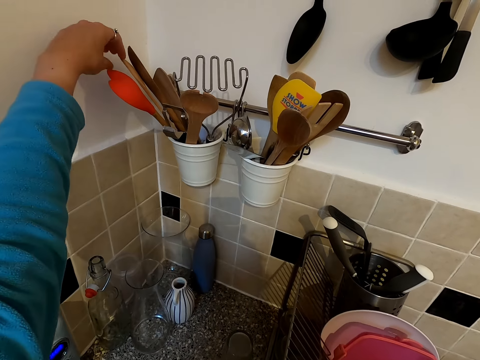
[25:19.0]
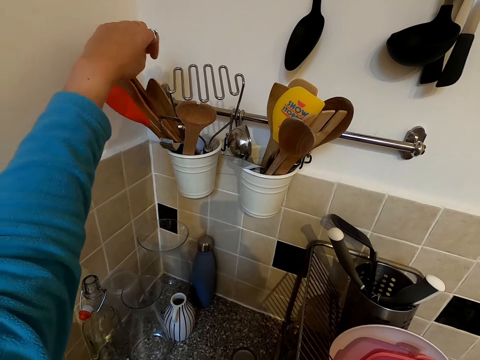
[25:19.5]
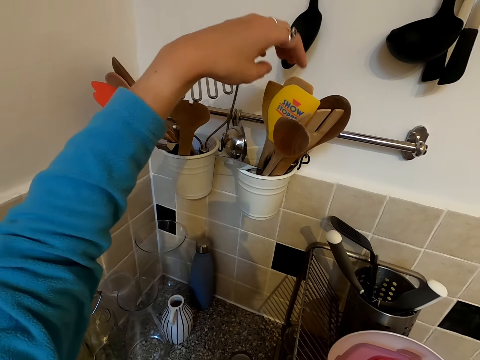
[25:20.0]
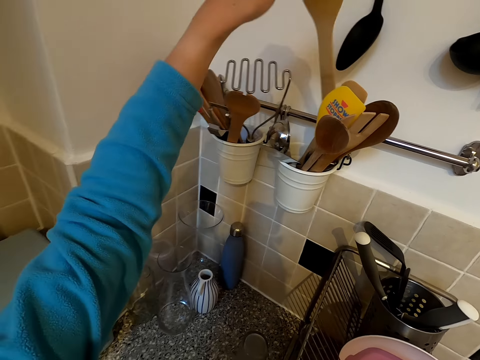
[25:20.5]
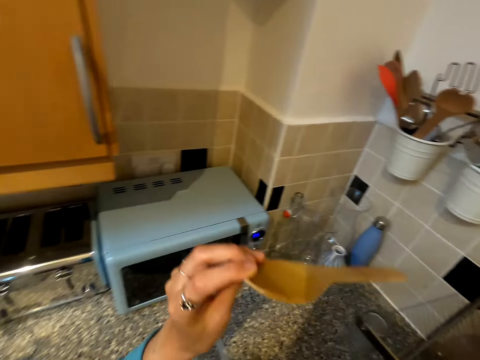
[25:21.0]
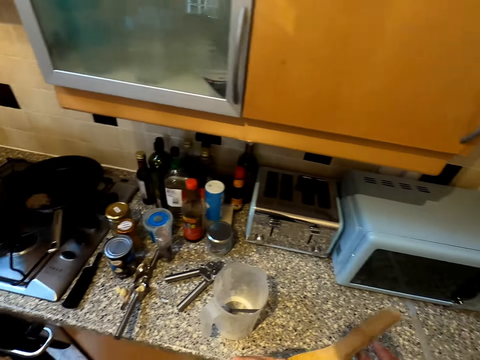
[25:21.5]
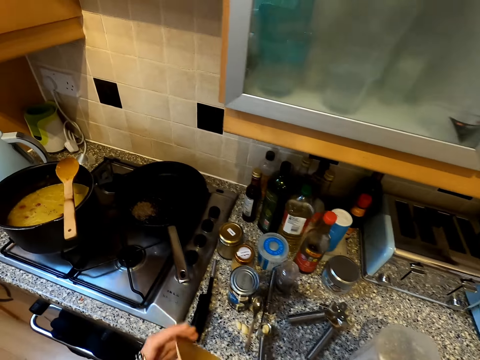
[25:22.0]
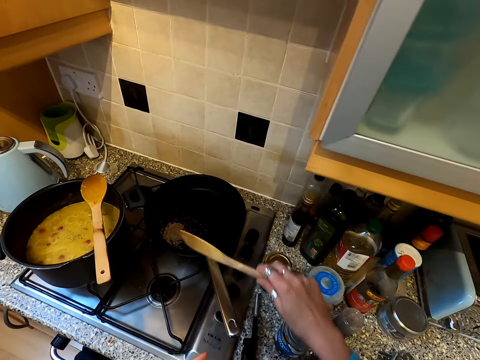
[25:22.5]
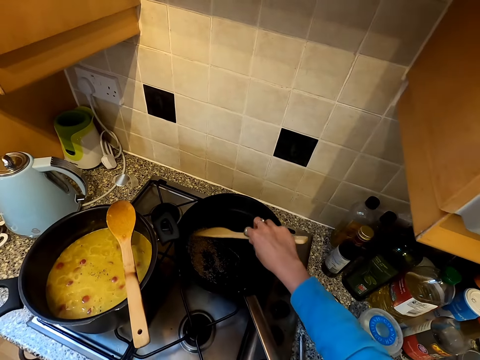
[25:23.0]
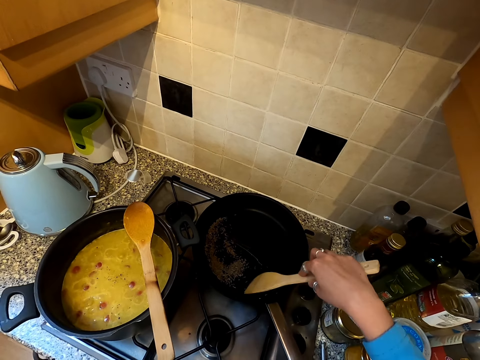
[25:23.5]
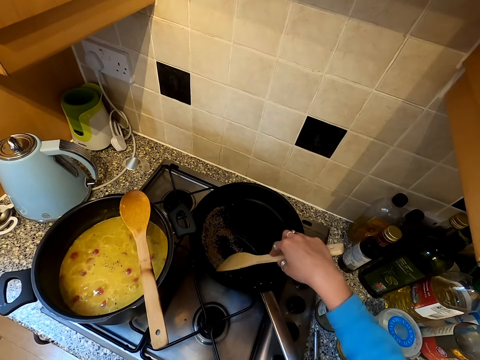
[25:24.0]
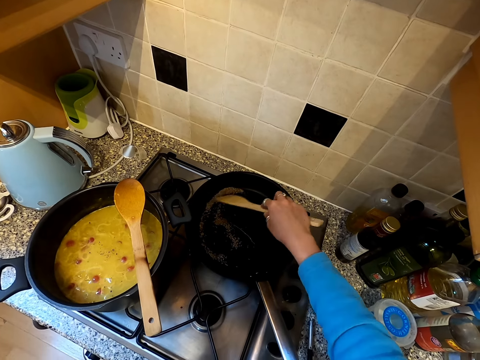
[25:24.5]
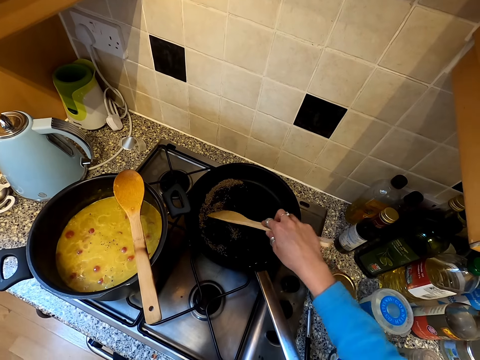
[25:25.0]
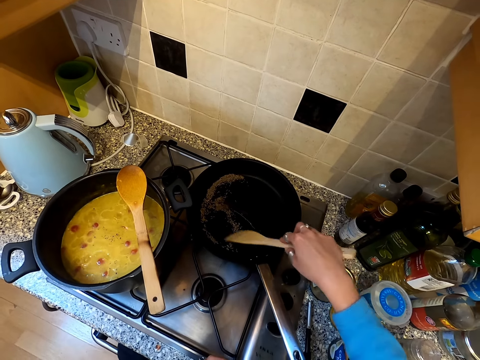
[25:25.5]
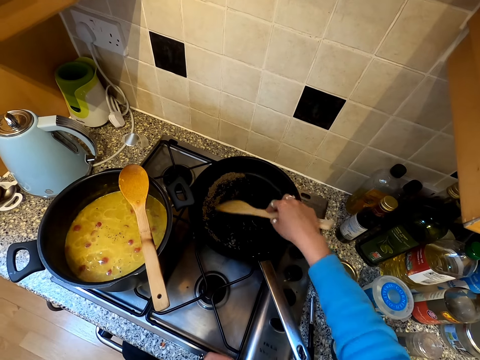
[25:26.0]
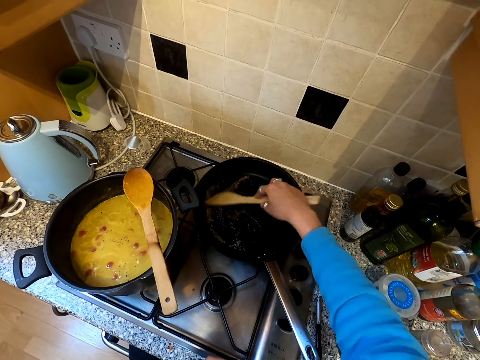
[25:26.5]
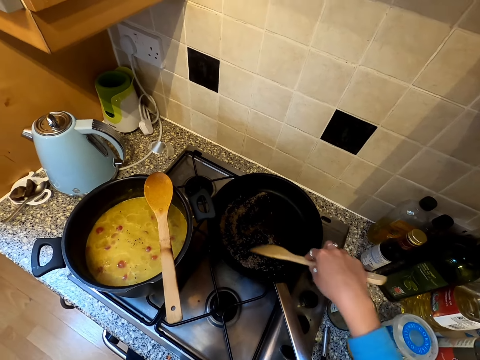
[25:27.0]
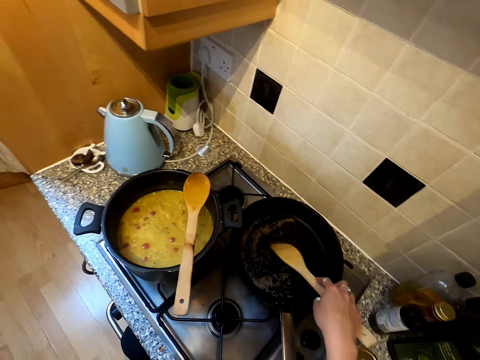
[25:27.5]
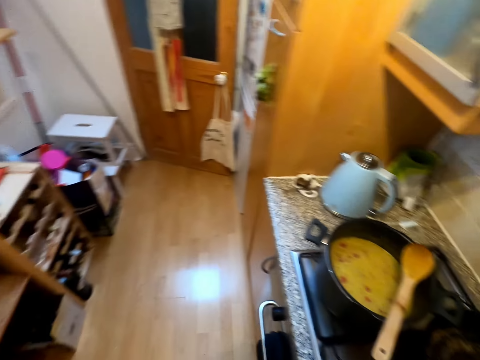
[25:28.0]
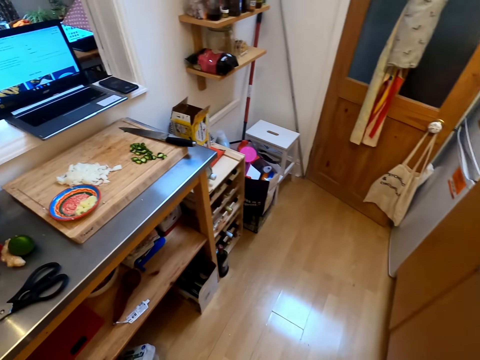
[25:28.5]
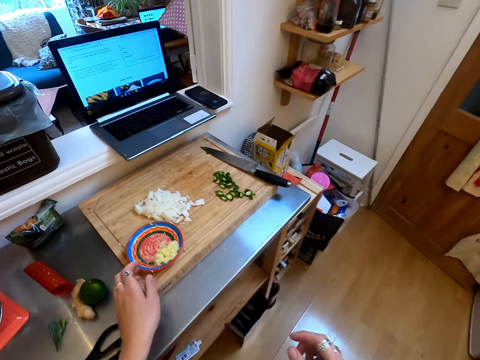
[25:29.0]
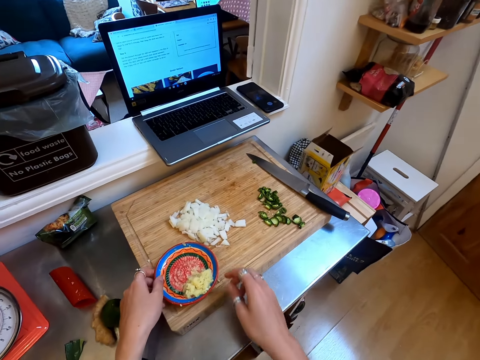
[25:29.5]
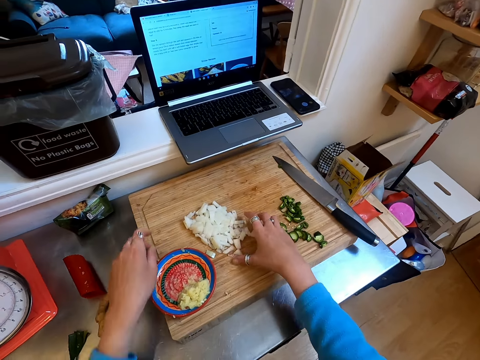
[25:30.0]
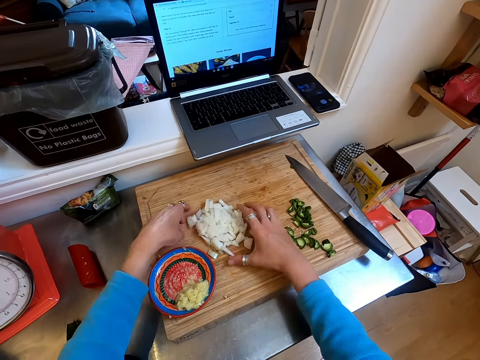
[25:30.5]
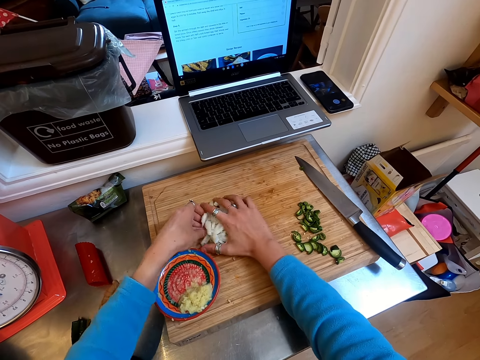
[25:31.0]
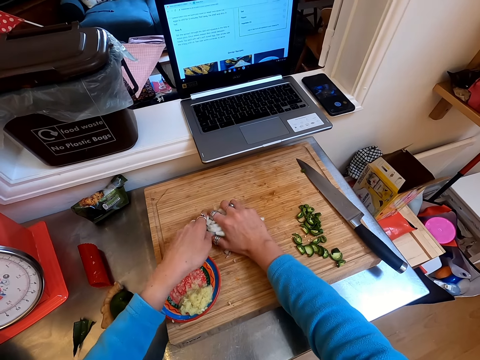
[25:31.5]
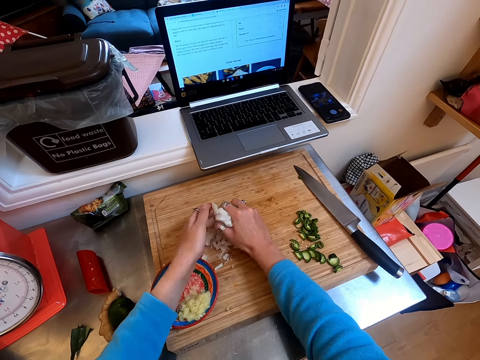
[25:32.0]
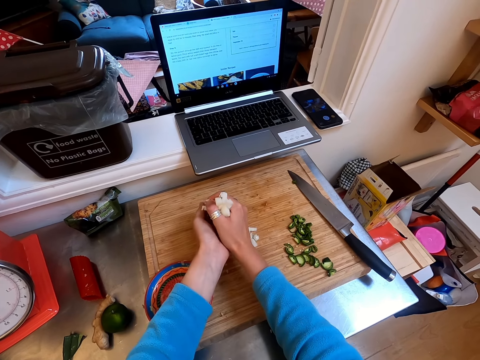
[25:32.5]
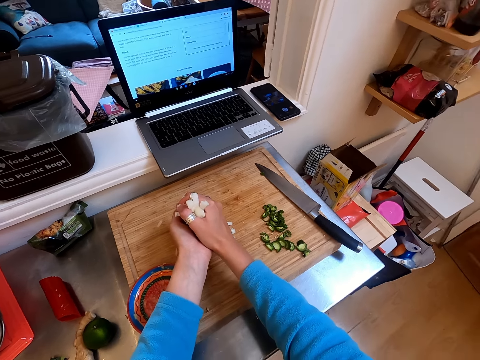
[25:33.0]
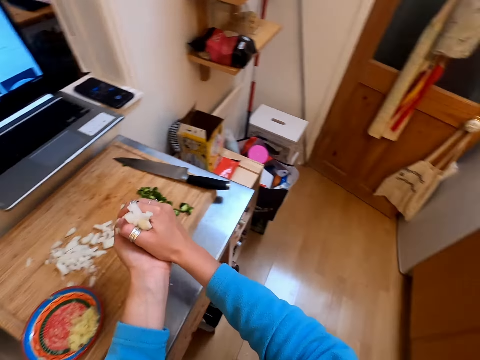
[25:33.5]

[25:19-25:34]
The camera wearer touches a cooking stick. They pick up the cooking stick. They stir the spice in the saucepan. They walk around. They take the onions.

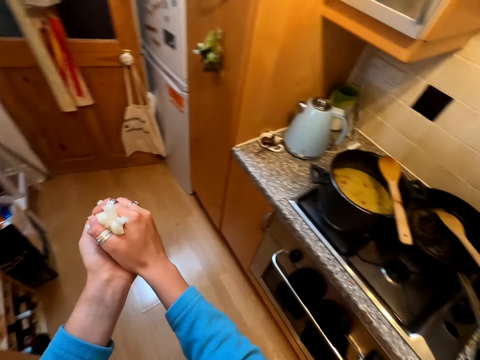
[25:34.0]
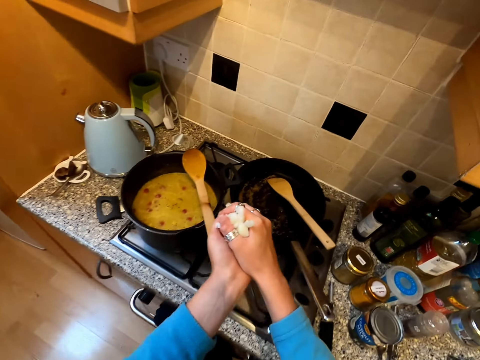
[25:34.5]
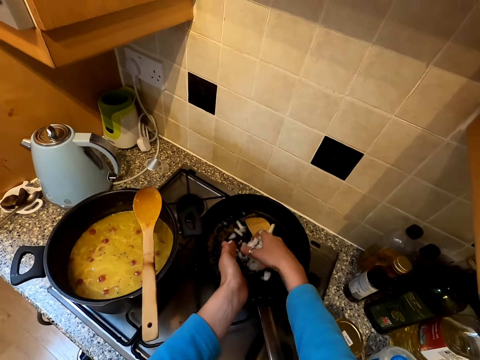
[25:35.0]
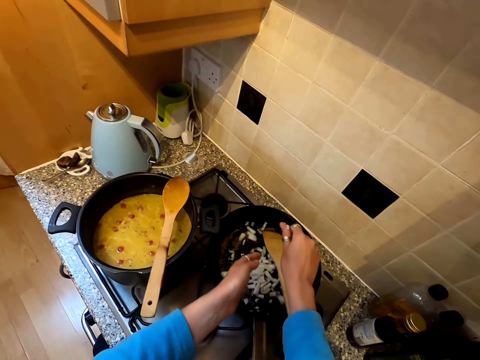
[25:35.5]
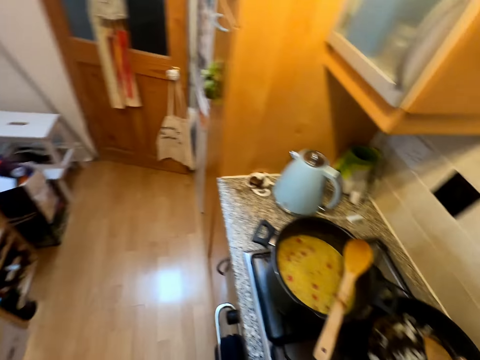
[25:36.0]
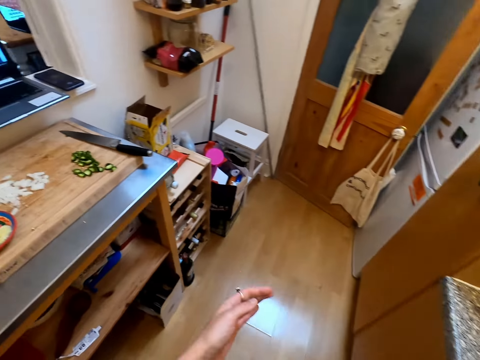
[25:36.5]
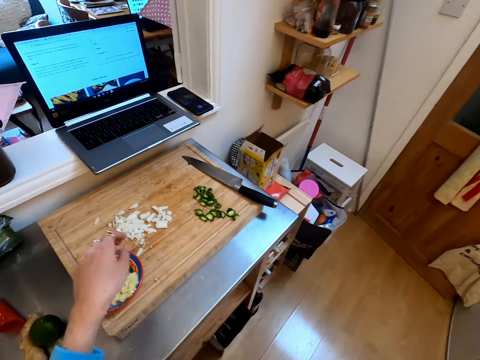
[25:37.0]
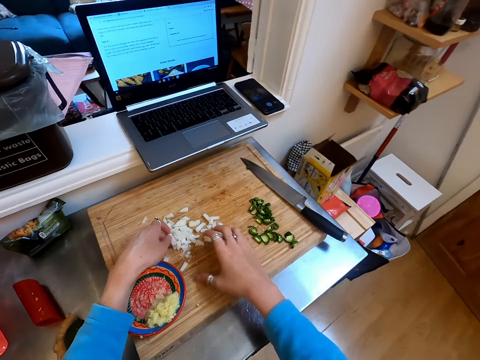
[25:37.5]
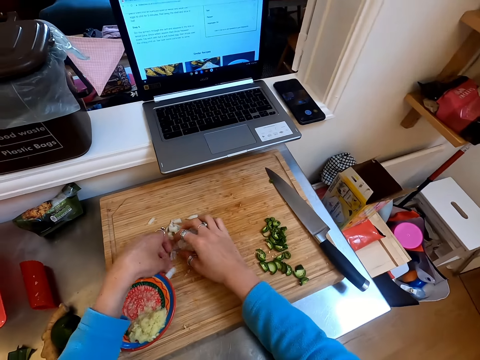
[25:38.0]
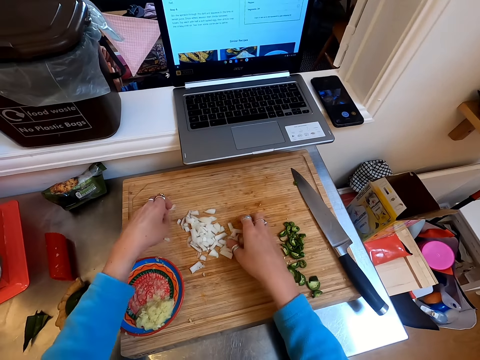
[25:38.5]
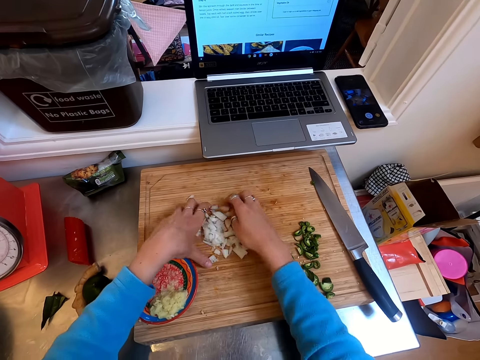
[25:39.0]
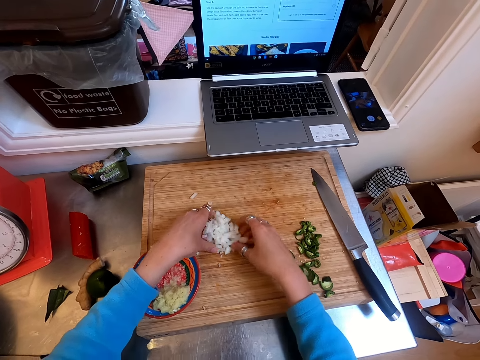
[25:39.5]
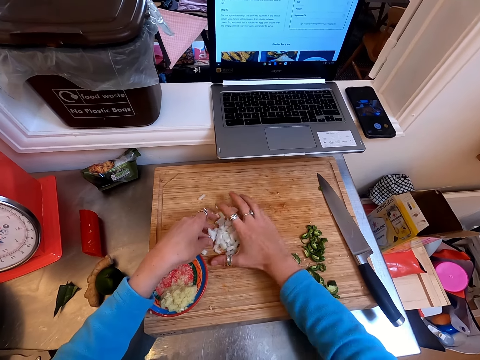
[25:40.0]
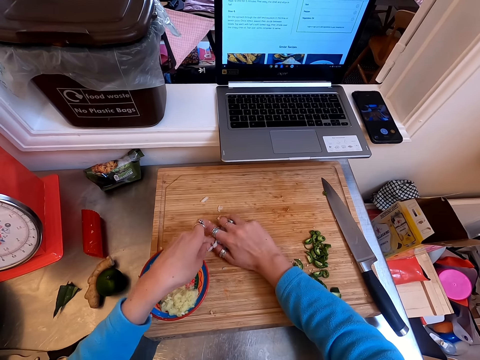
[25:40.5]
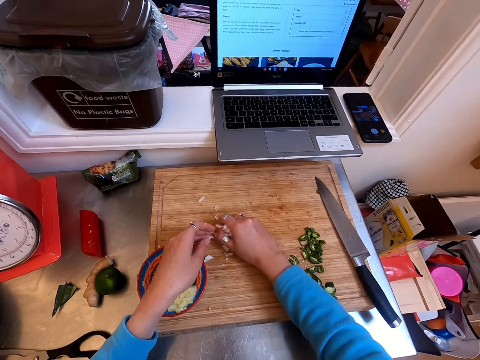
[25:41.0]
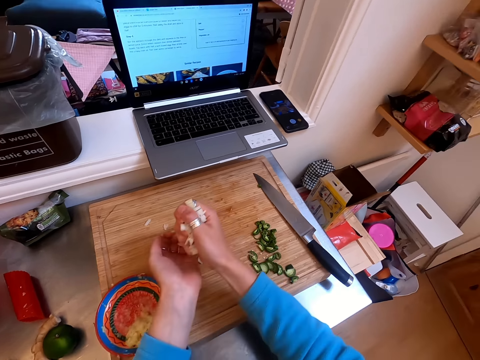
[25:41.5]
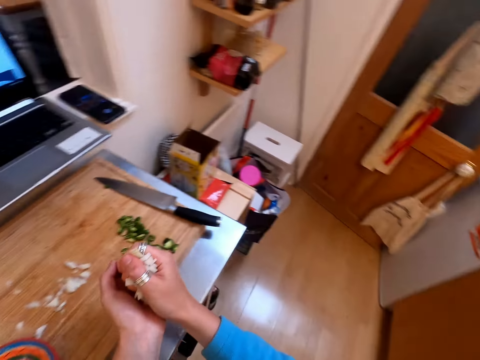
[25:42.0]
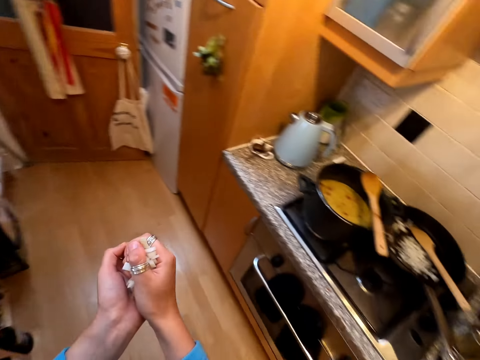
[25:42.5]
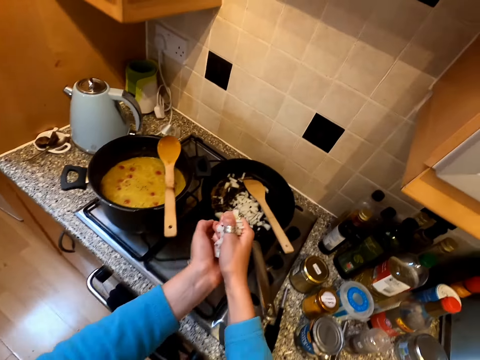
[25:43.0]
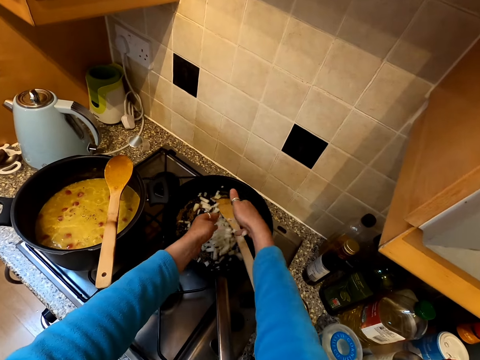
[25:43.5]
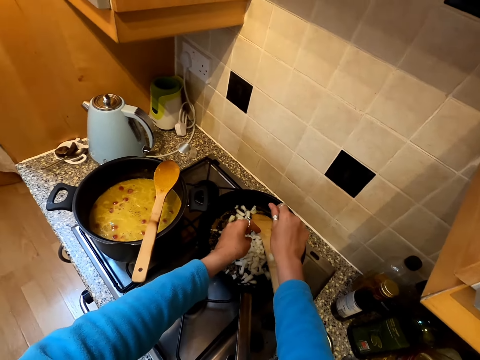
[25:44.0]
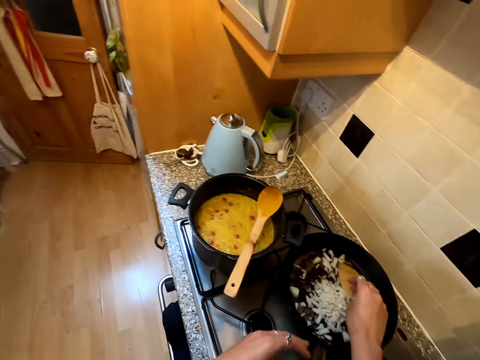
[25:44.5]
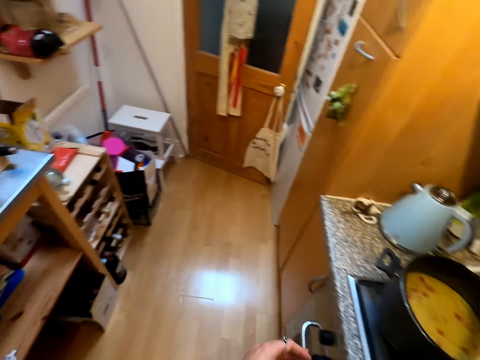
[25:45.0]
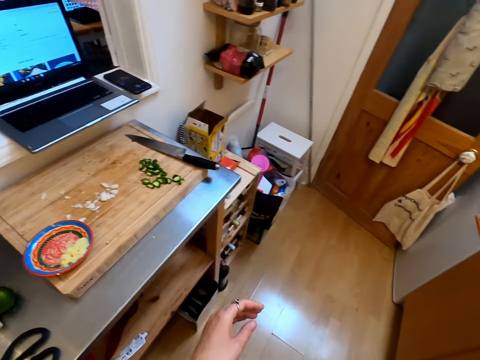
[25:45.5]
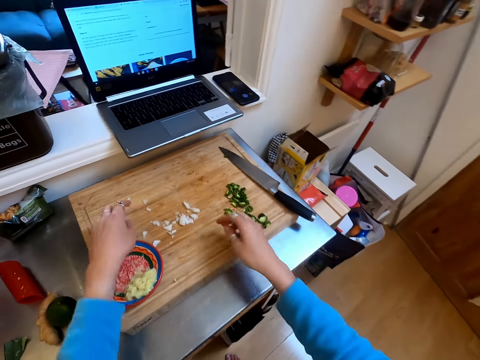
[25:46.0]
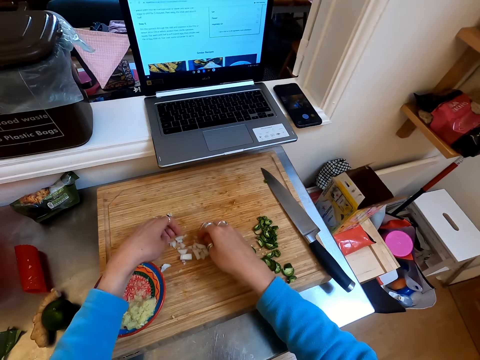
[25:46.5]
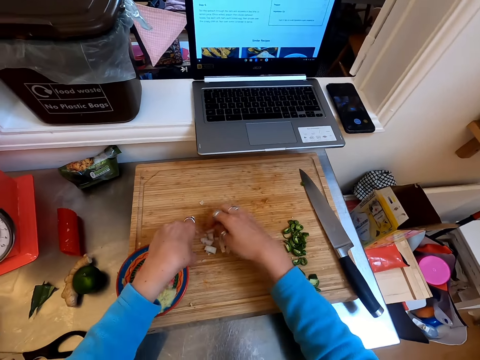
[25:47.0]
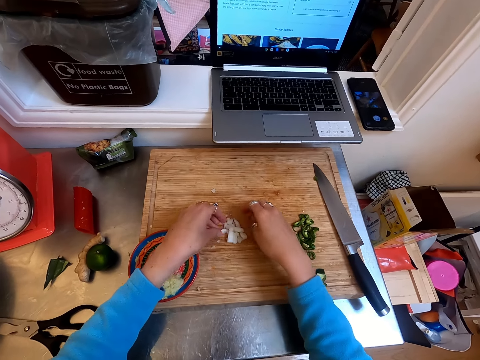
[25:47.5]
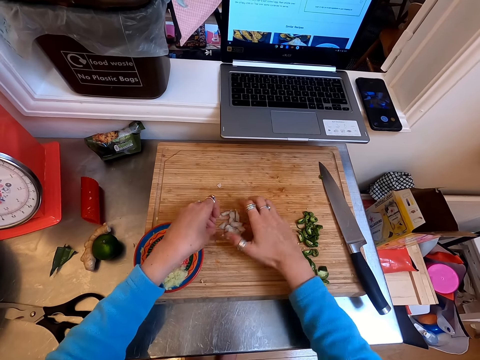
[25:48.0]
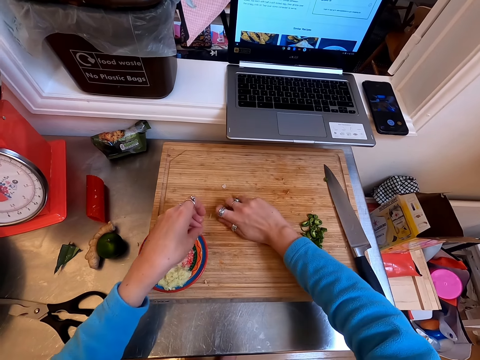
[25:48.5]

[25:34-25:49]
The camera wearer puts the onion in the pan. They walk around. They take the onion. They put the onion in the pan. They take the onion.
